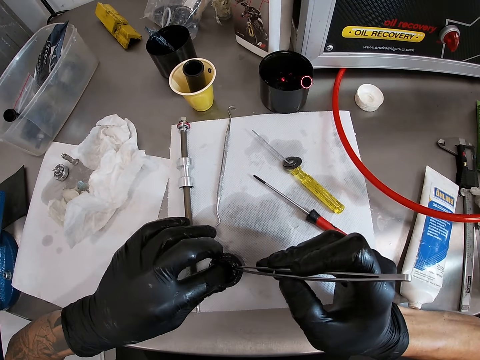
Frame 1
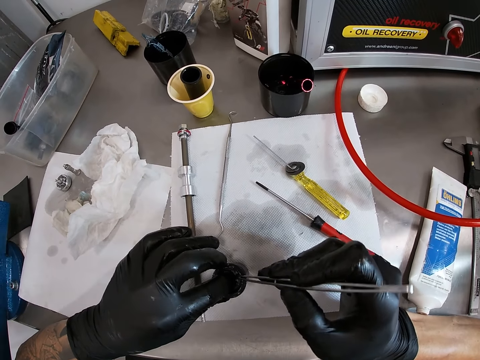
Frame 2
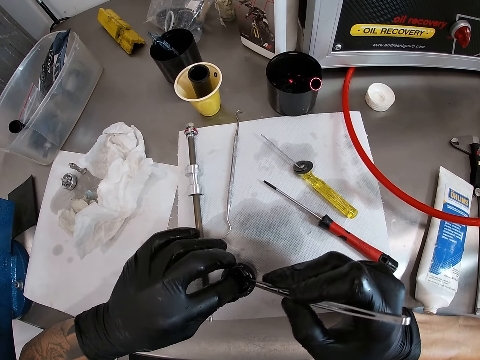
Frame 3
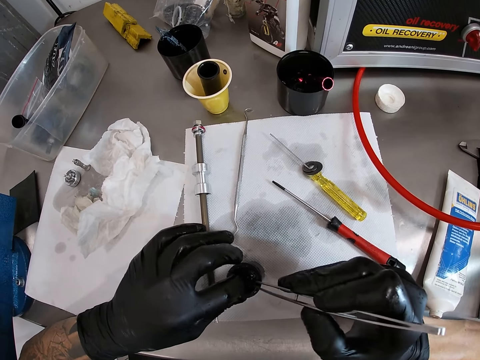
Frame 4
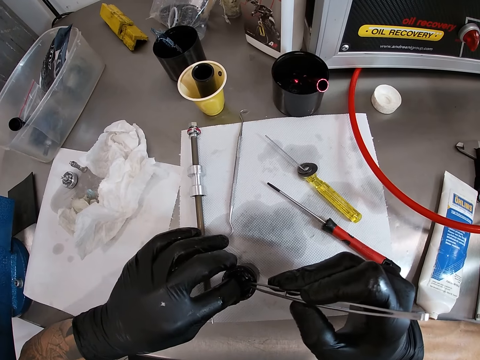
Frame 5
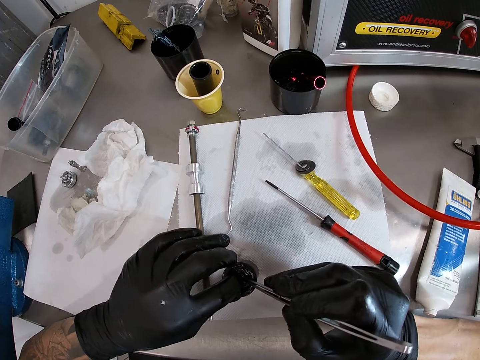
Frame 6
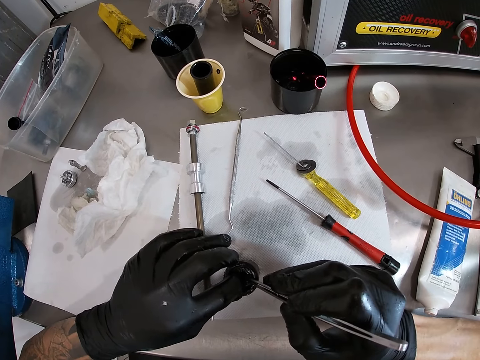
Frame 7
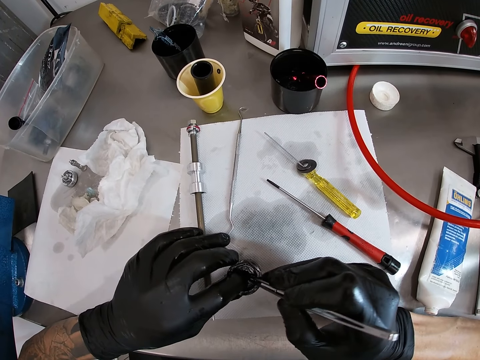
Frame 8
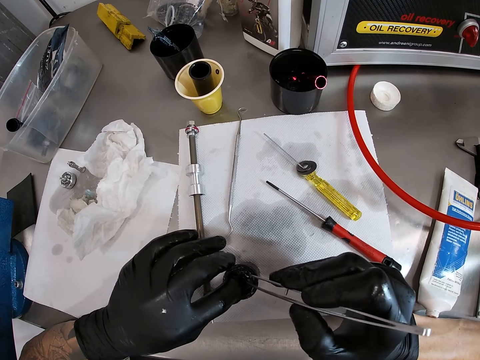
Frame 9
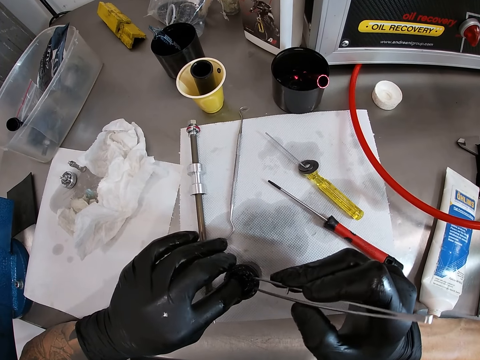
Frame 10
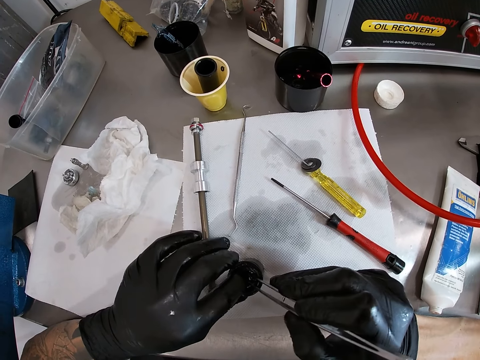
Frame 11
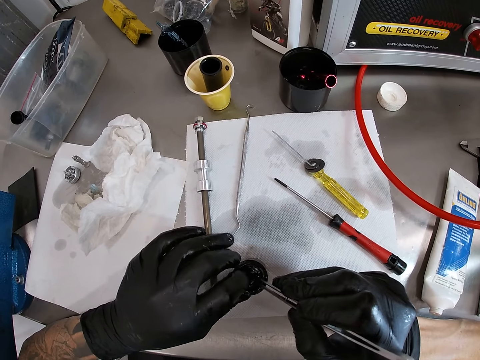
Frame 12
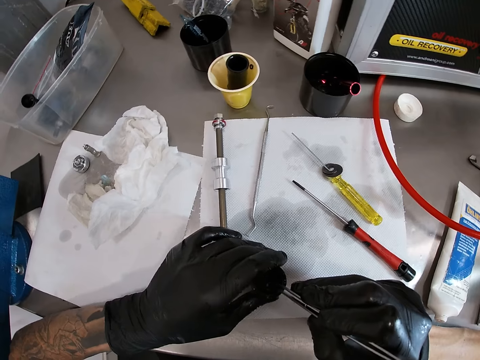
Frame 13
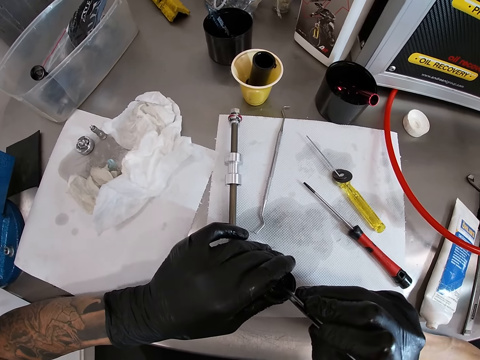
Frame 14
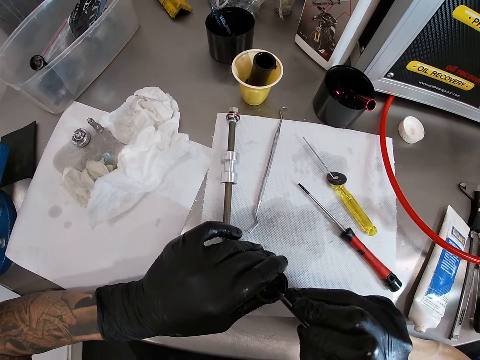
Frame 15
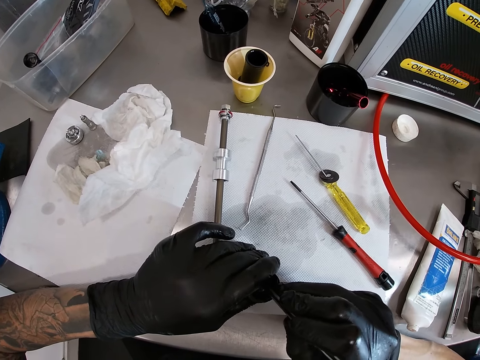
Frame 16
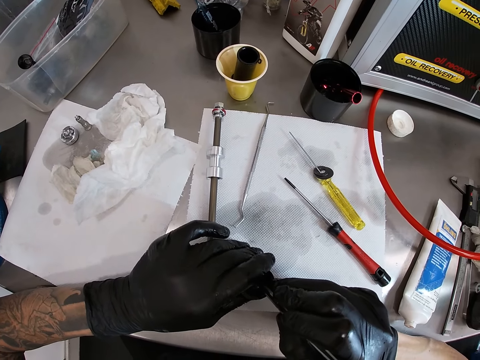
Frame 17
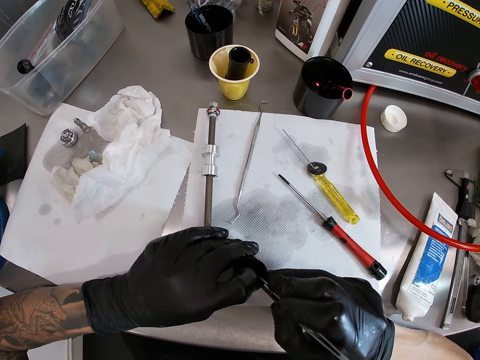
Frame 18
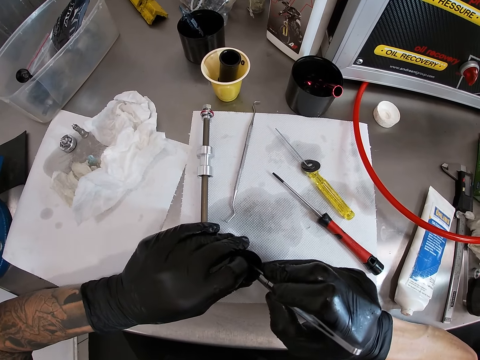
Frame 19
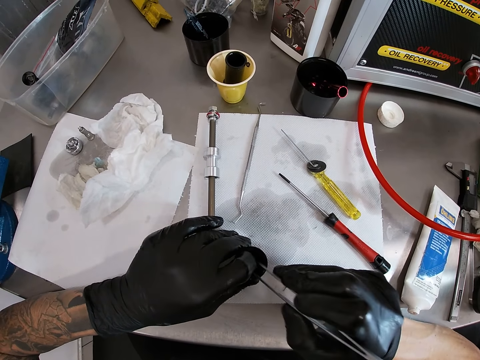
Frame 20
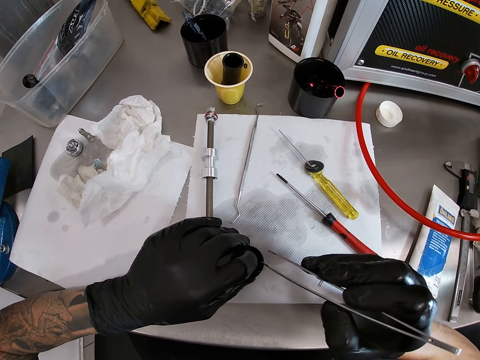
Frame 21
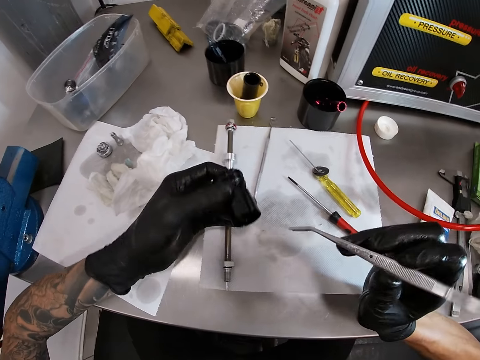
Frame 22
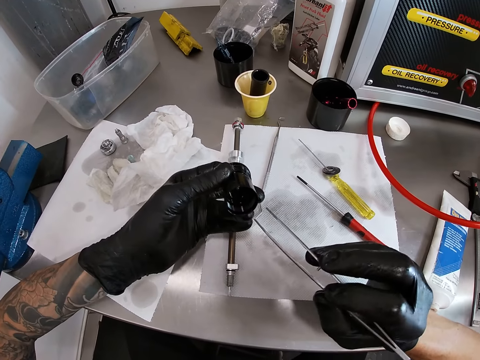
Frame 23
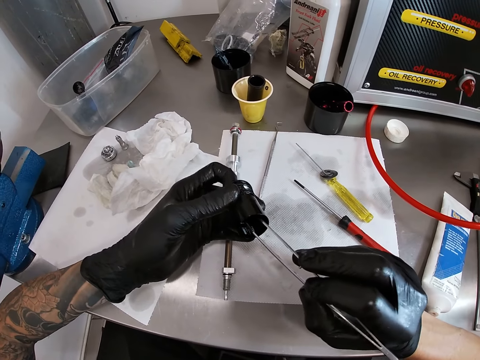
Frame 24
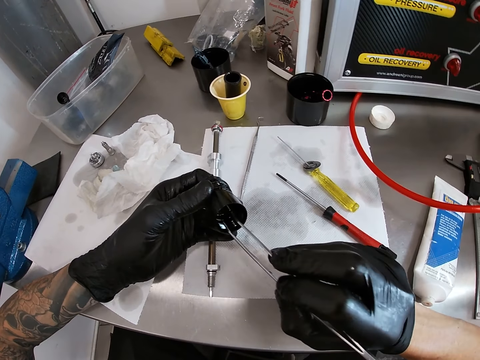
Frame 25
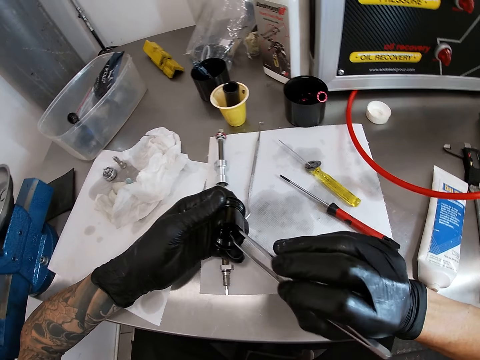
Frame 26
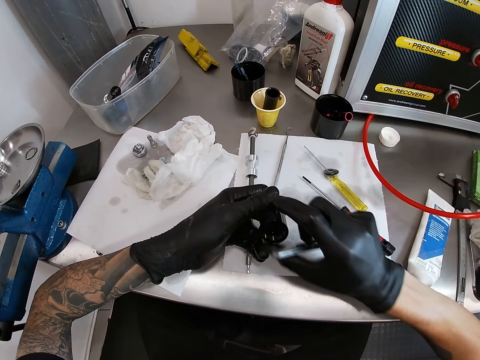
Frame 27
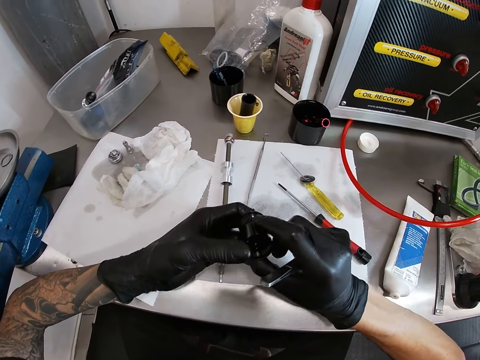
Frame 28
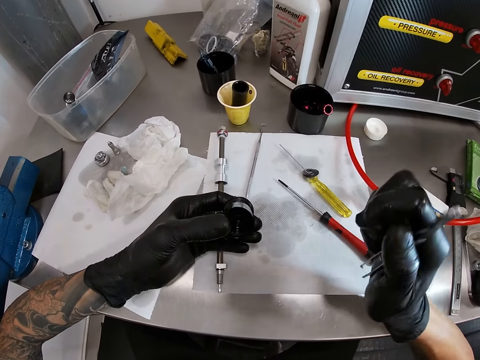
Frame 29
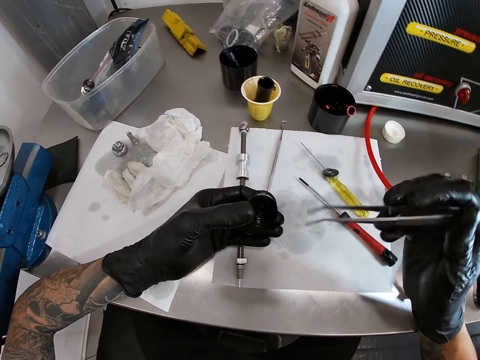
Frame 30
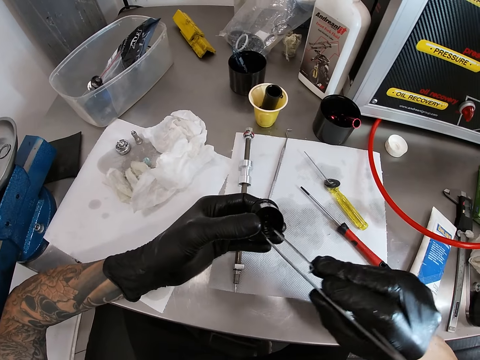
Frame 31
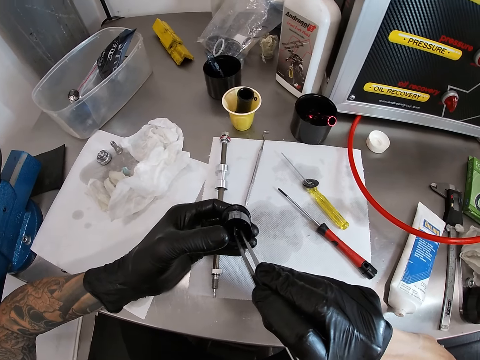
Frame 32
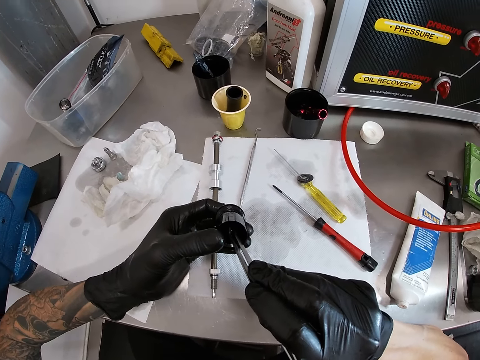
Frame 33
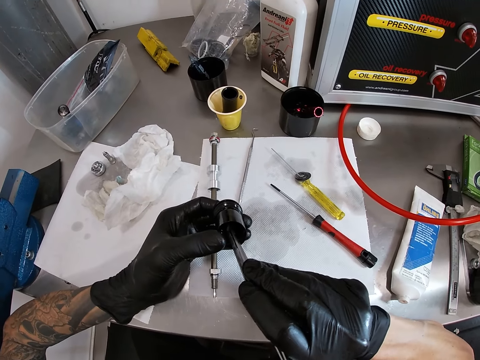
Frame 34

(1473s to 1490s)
The camera wearer removes the tweezer or clip from the small pipe or bulb holder with his right hand. He carries the small pipe from the table with his left hand. He puts the tweezer in the small pipe with his right hand. He uses the clip in the bulb holder. He removes the tweezer from the small pipe with his right hand. He holds the small pipe with both hands. He puts the tweezer in the small pipe with his right hand. He uses the clip in the bulb holder.

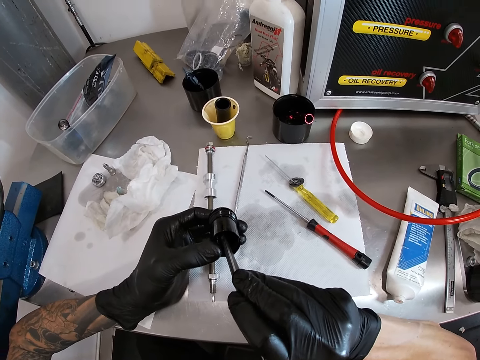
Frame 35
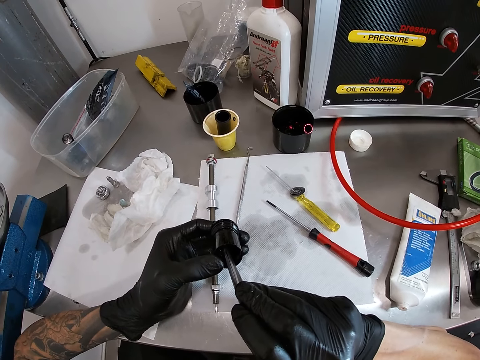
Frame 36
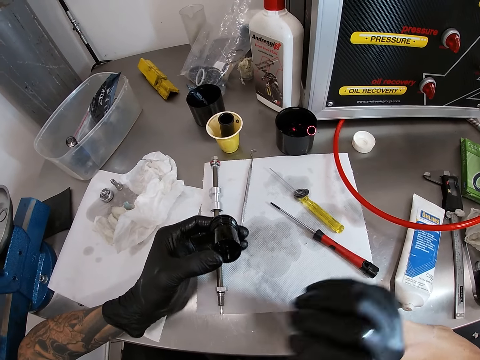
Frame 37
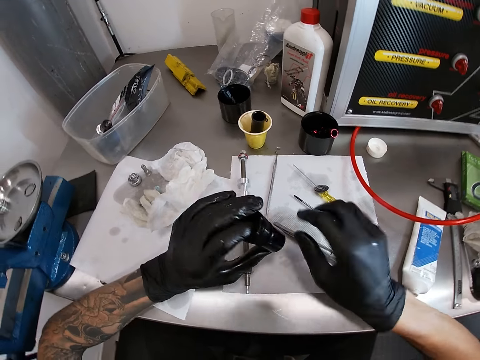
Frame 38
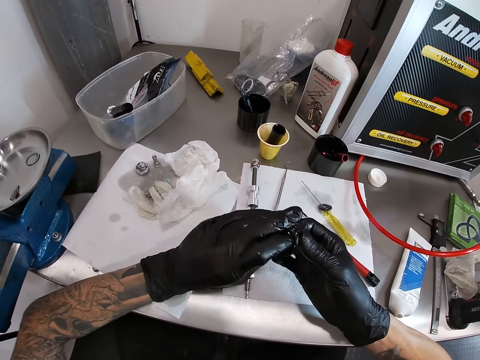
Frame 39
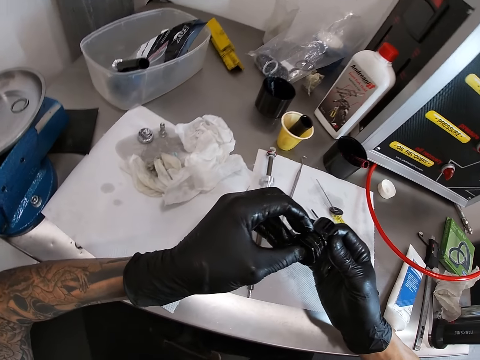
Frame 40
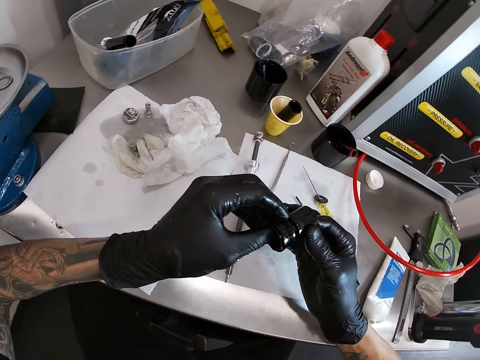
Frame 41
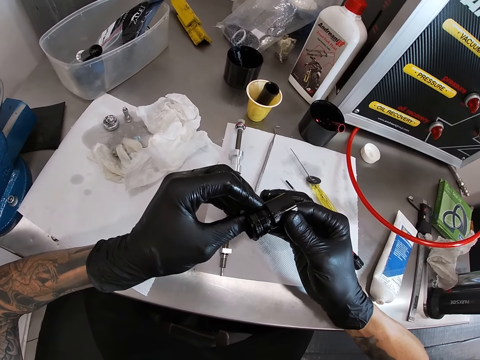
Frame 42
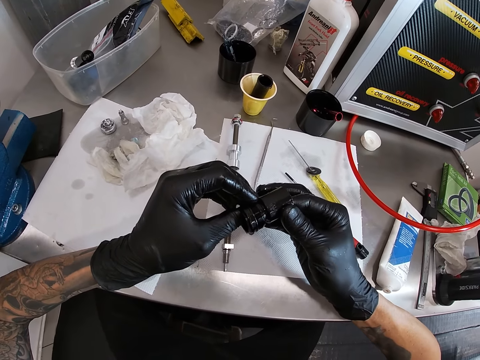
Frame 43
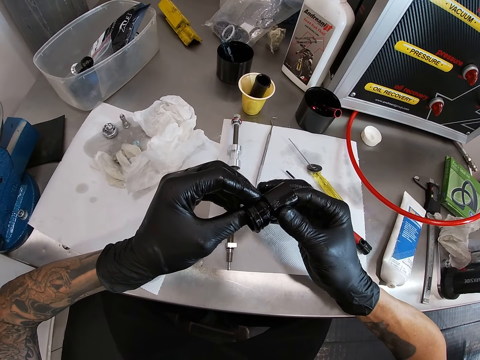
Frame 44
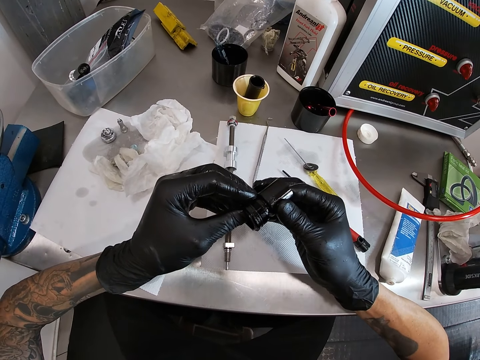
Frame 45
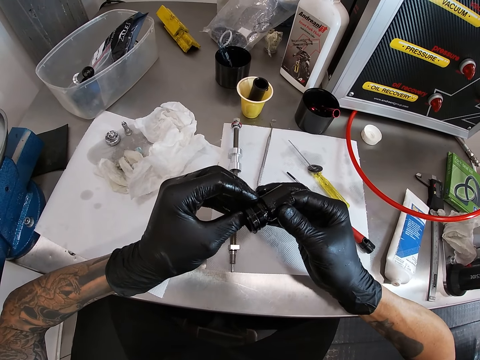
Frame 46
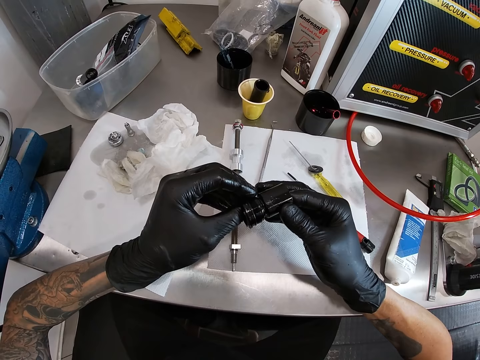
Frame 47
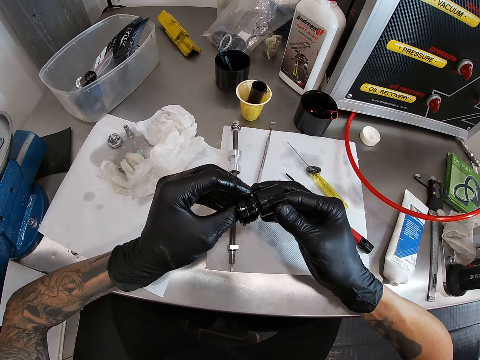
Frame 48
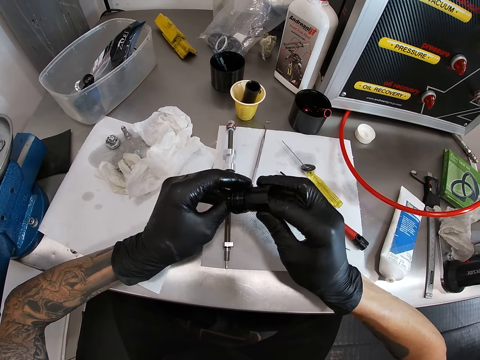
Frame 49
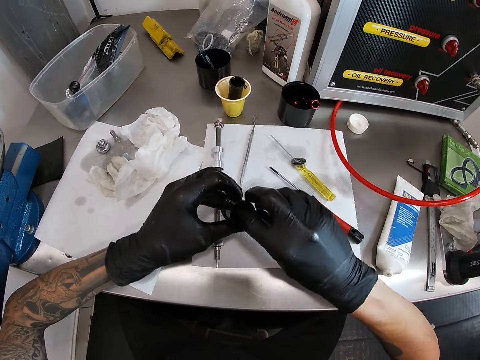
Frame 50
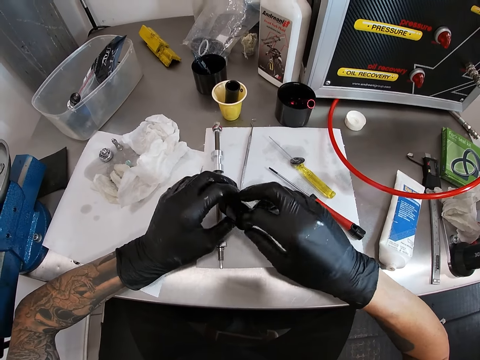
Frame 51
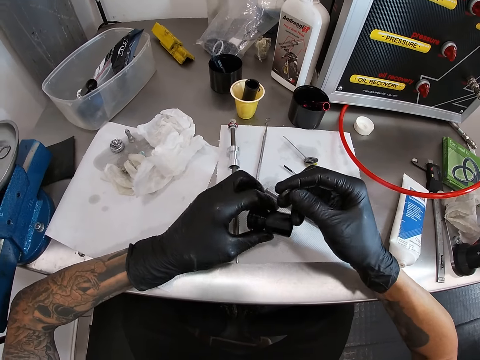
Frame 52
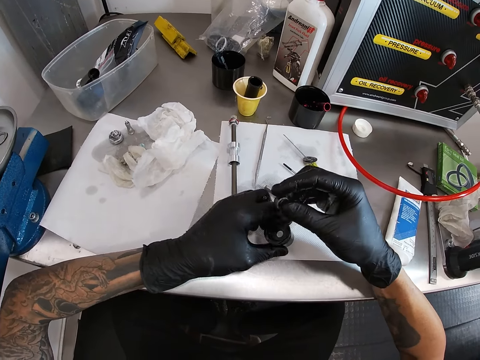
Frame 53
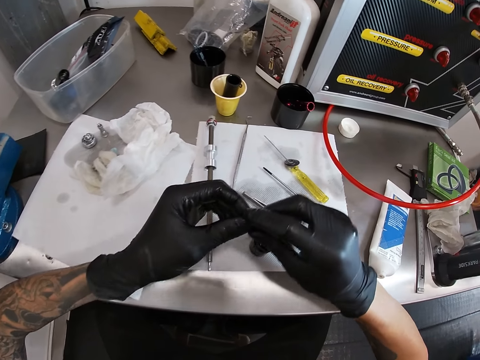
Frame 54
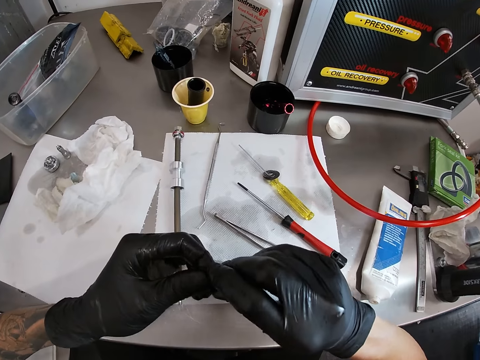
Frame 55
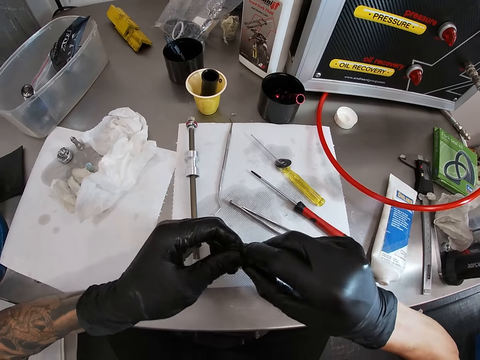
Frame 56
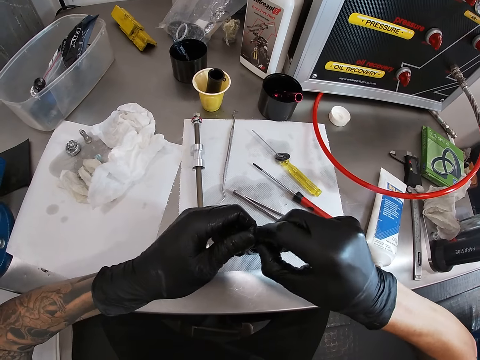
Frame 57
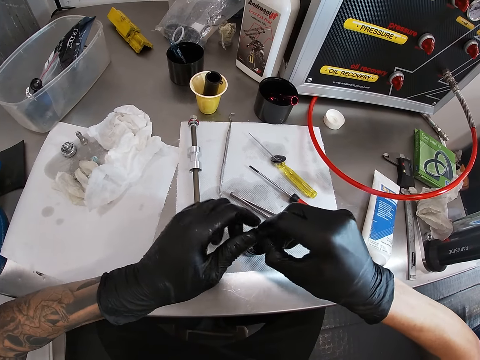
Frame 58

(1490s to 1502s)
The camera wearer removes the tweezer or clip from the small pipe or bulb holder with his right hand. He drops the tweezer on the table with his right hand. He holds the small pipe with both hands. He looks at the bulb holder. He removes the nut in the small pipe with his right hand. He drops the small pipe on the table with his left hand. He holds the nut in both hands.
